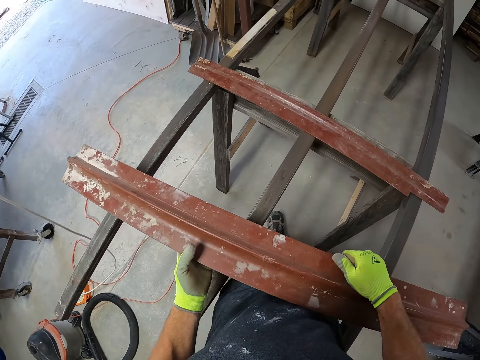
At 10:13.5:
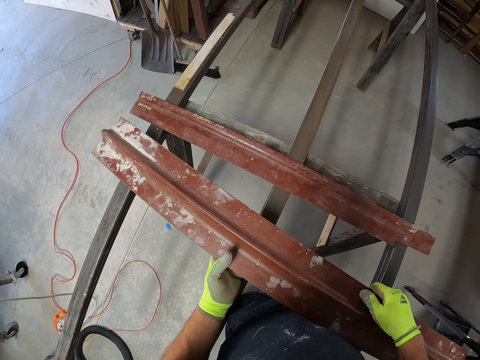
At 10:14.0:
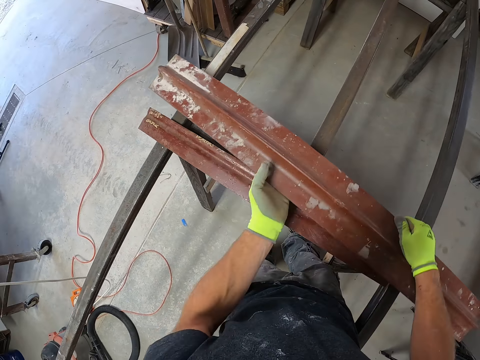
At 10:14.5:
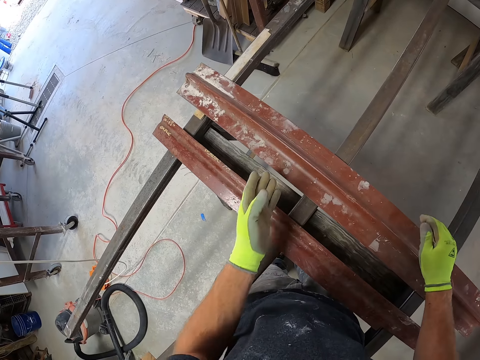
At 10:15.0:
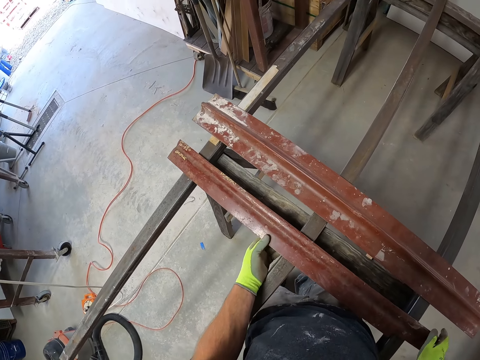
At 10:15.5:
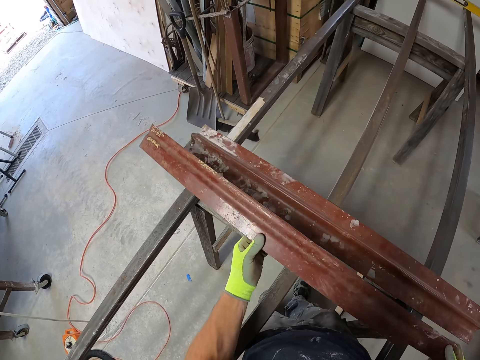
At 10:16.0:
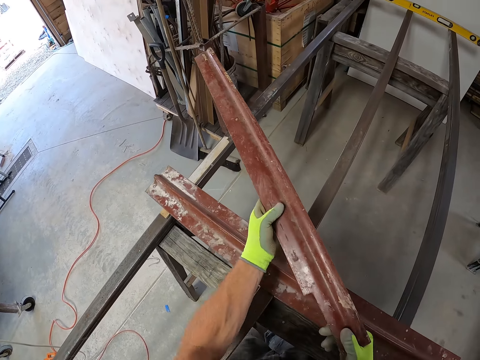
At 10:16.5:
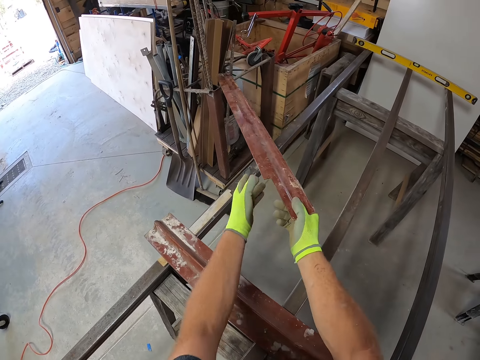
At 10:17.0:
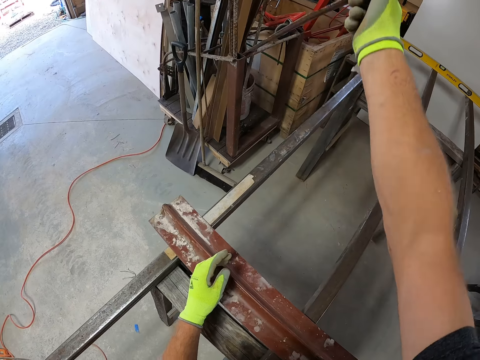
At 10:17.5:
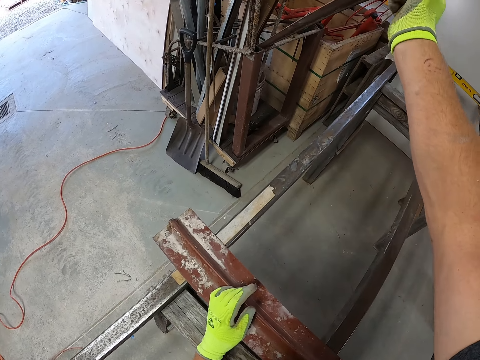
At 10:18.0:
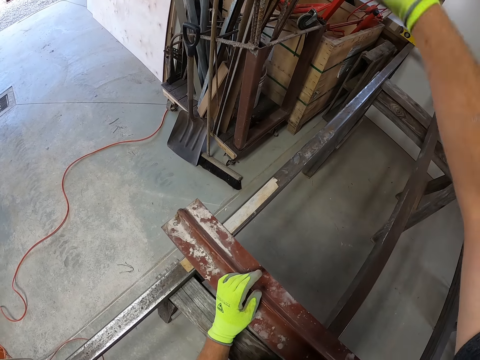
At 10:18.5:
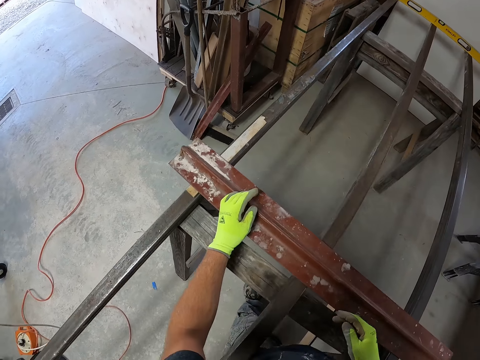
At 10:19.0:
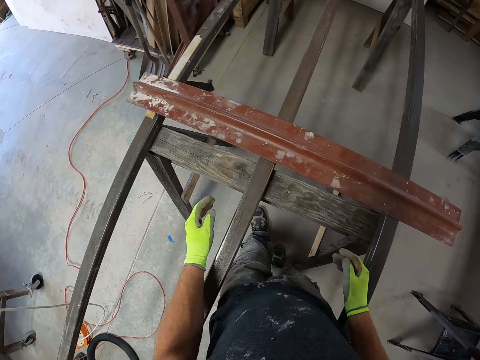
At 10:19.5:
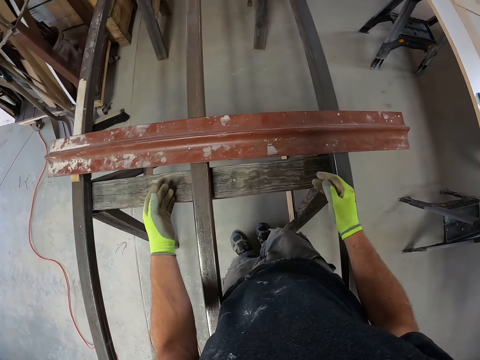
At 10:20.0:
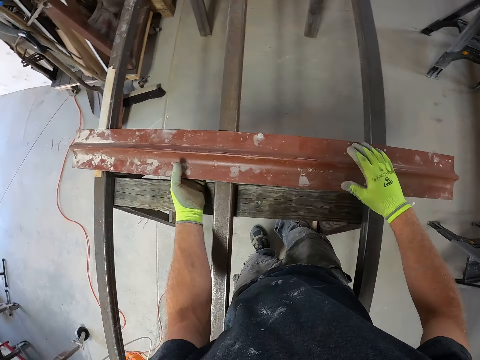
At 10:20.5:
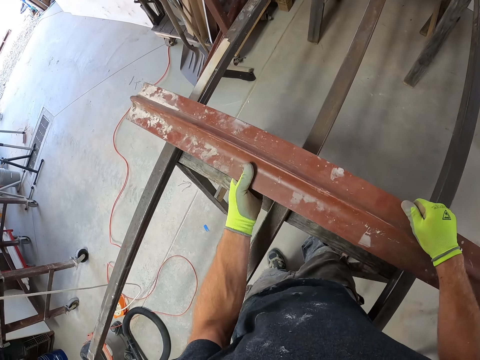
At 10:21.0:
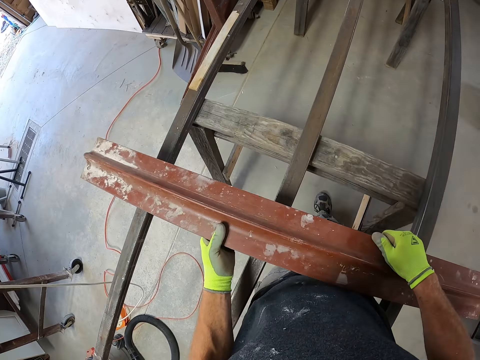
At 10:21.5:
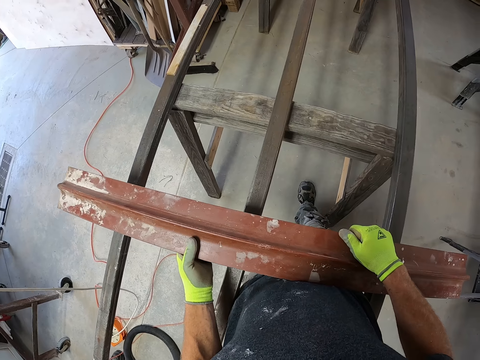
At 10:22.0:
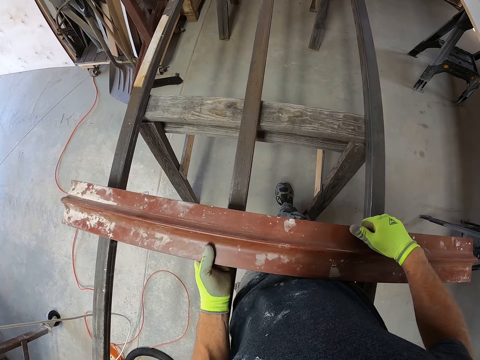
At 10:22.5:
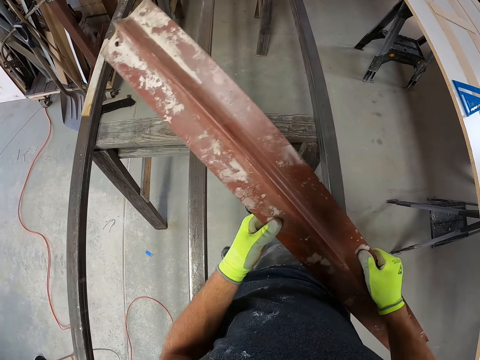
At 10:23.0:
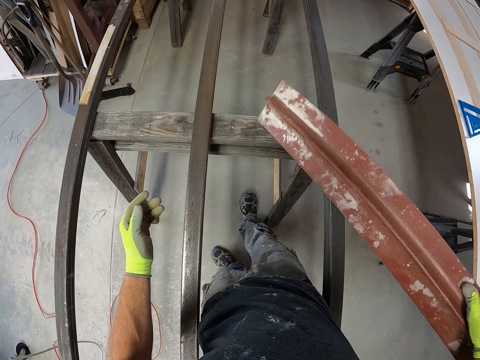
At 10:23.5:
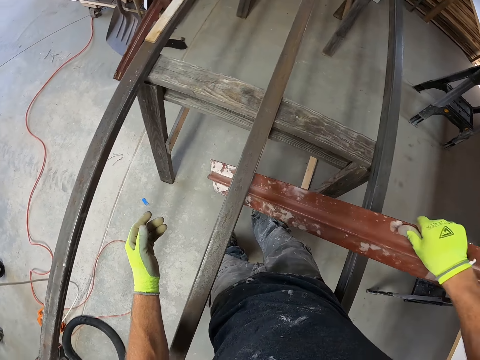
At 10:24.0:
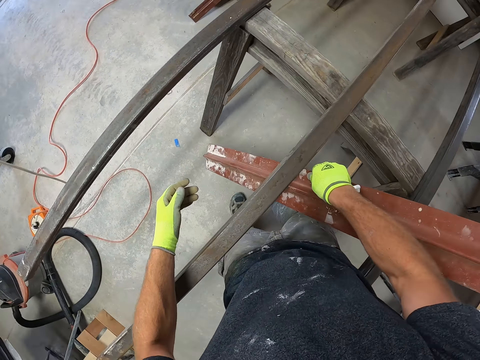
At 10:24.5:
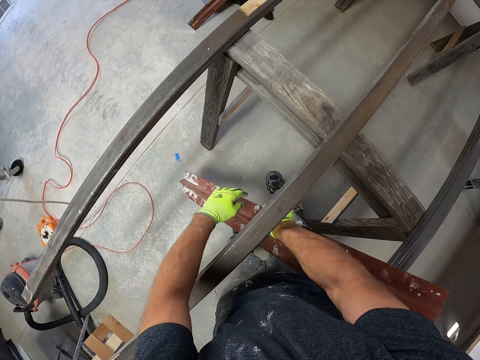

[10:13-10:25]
The camera wearer drops the zinc metal on the iron metal. They pick up the piece of metal. They hold the piece of metal with both hands. They drop the zinc metal into the rack. They throw the piece of metal beside the container. They pick up the piece of metal. They adjust the zinc metal on the iron metal. They hold the piece of metal with one hand.

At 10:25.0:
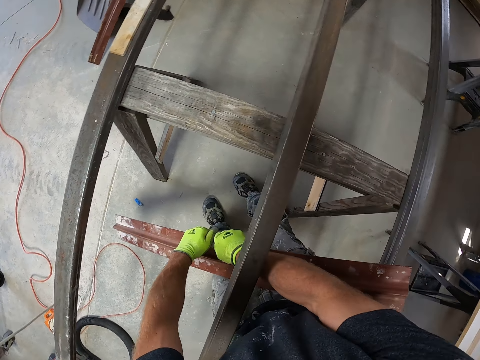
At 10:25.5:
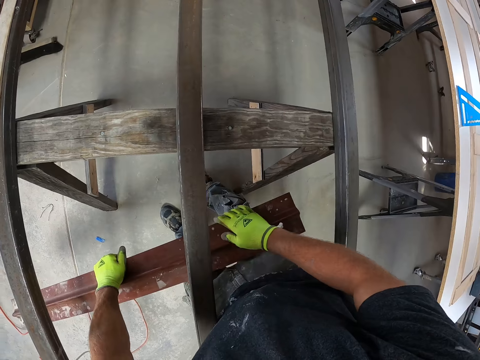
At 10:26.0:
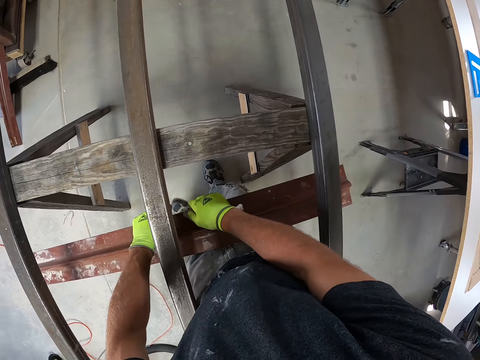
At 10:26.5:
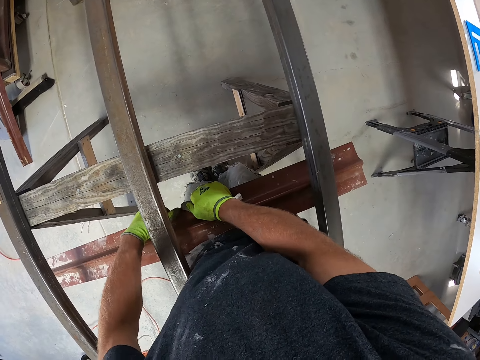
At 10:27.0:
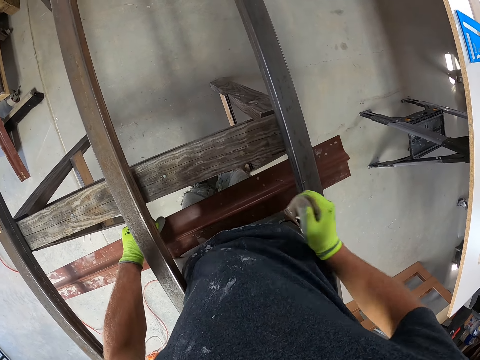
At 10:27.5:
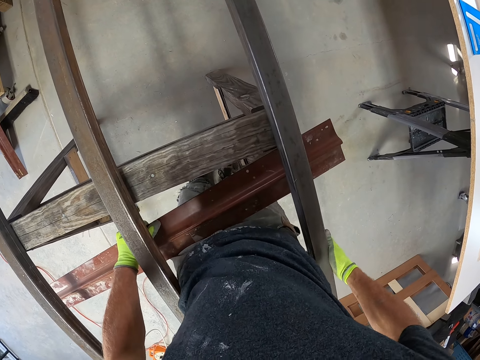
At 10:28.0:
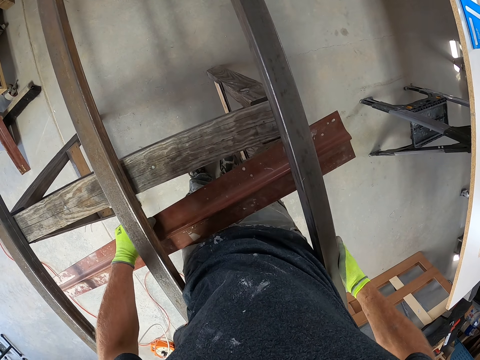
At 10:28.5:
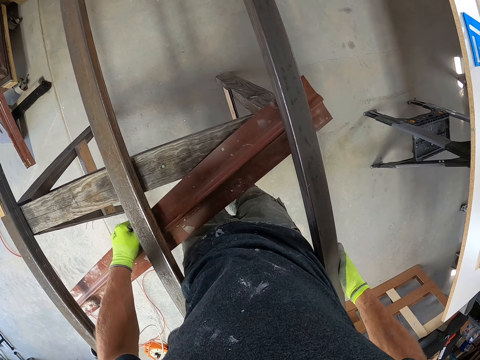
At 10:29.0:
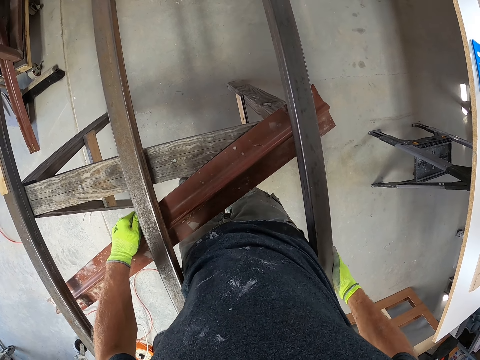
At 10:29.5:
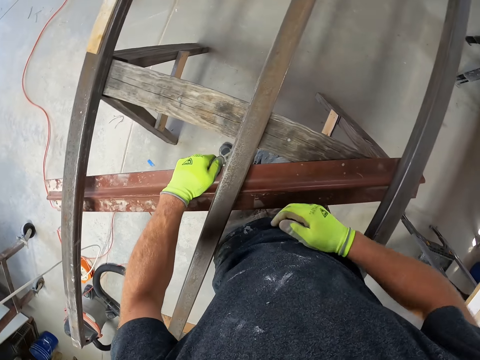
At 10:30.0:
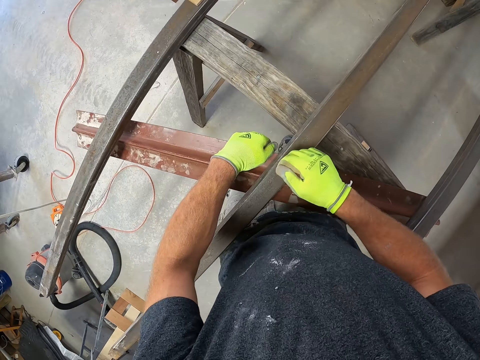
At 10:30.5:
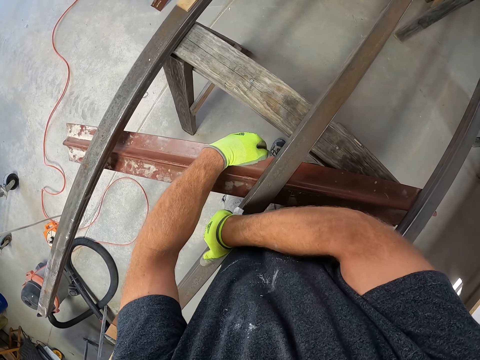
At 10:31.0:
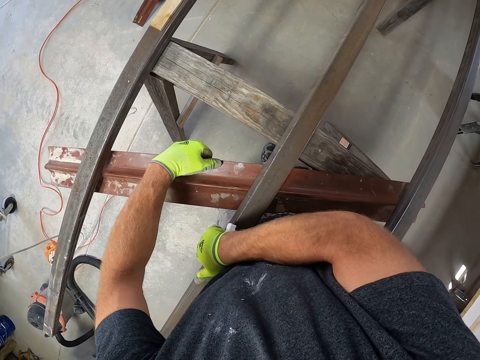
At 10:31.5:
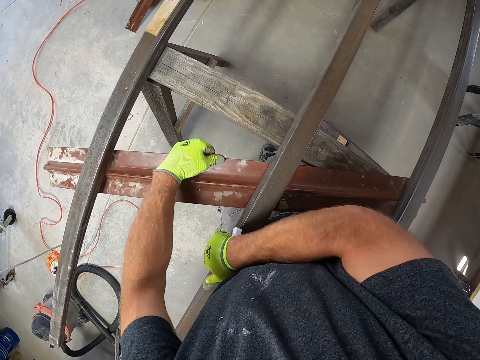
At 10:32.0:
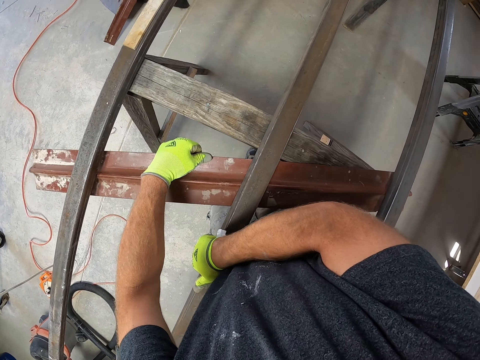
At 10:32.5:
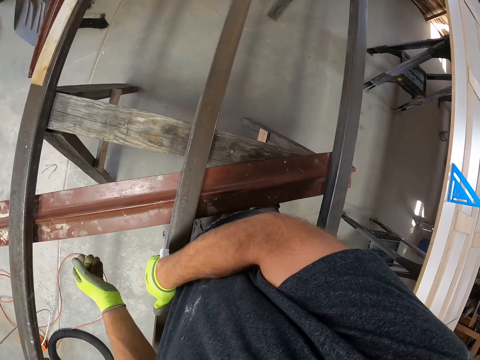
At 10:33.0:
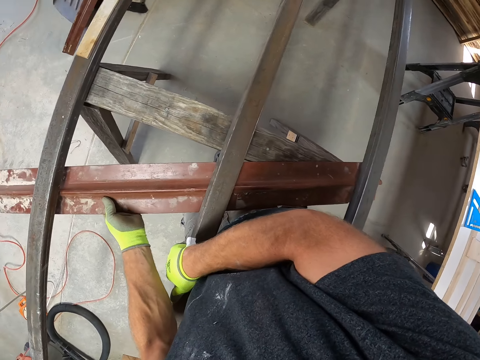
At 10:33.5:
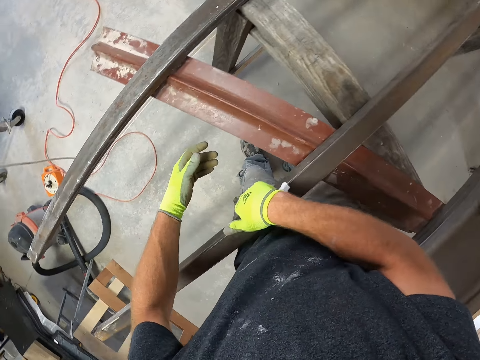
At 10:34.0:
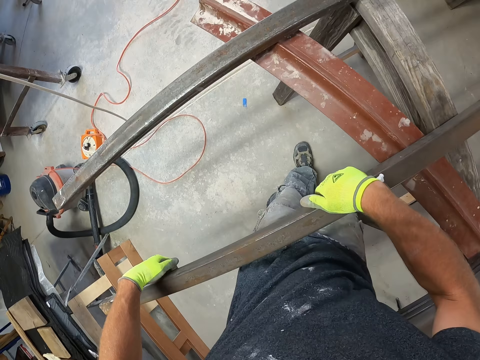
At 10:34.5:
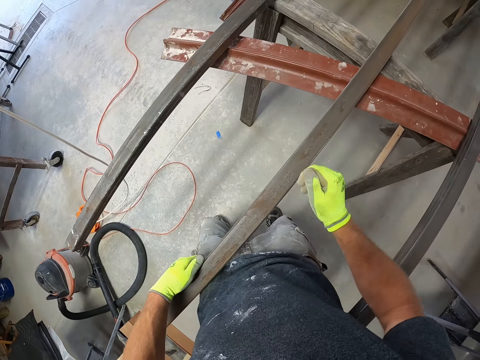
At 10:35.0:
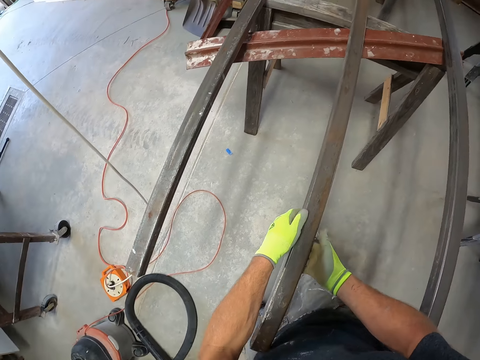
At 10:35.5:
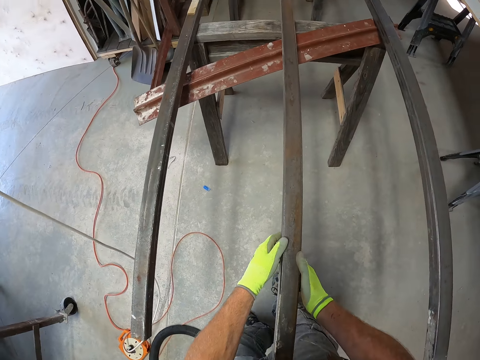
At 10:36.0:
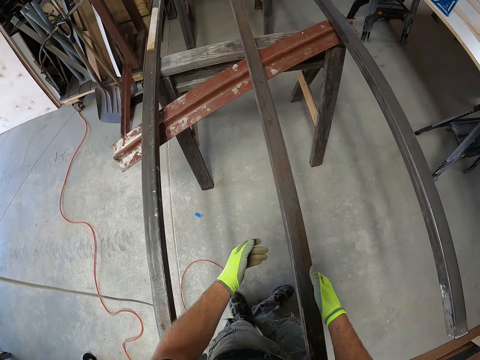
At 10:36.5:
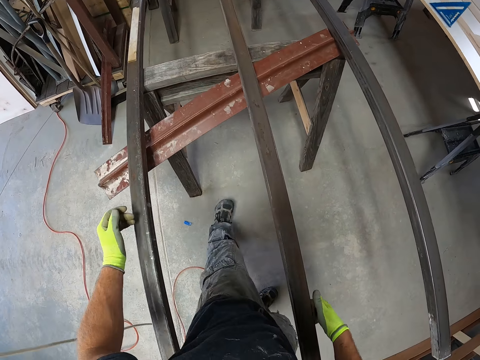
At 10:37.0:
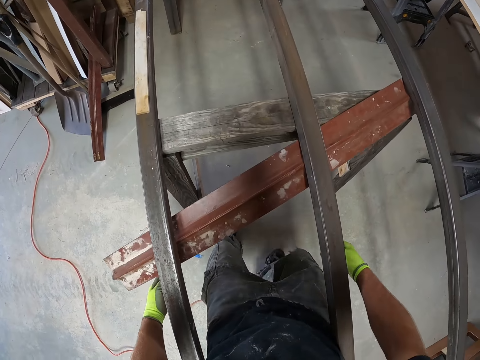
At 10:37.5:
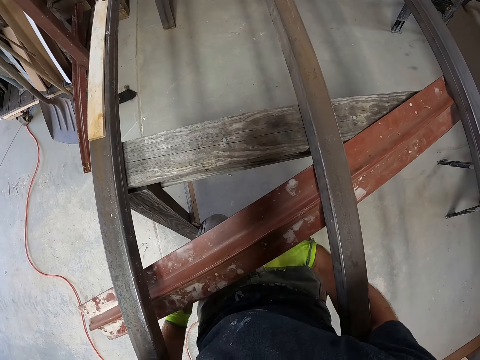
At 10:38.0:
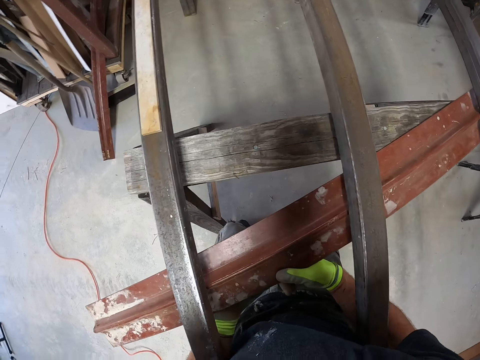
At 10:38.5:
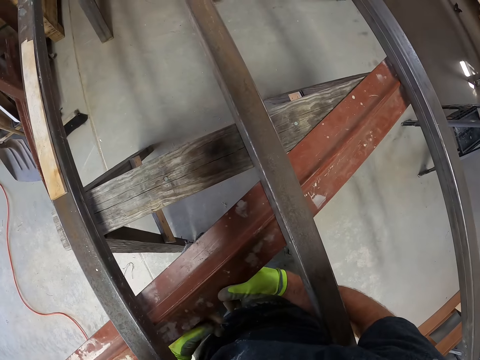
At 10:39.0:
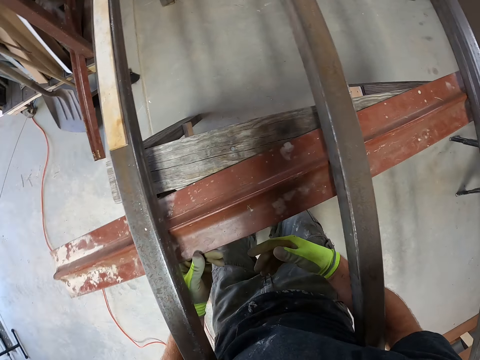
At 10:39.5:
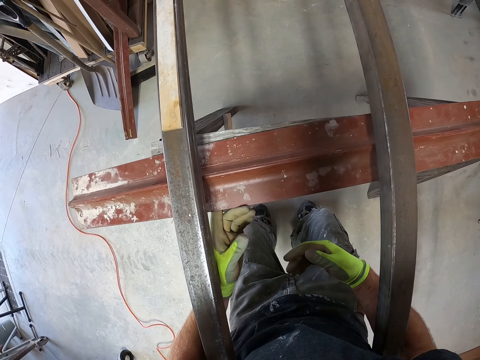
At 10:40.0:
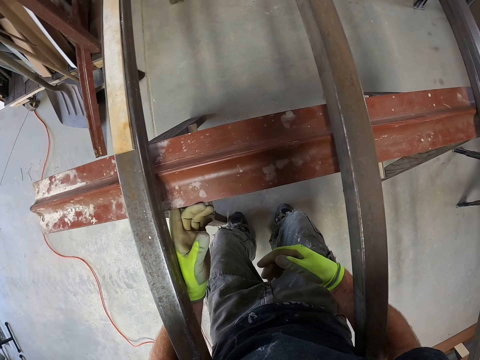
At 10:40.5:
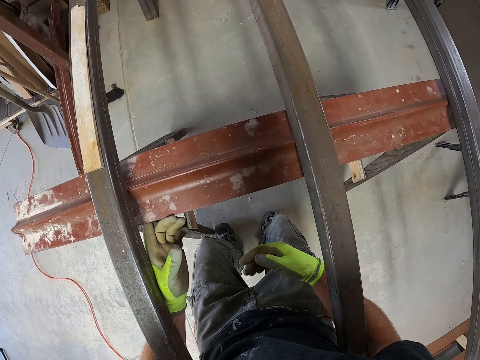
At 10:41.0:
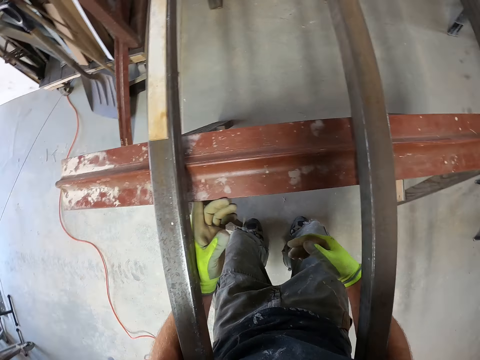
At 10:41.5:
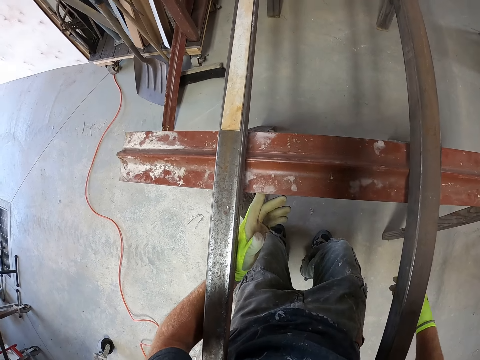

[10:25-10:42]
The camera wearer holds the piece of metal with the other hand. They hold the piece of metal against the metal rod. They lift the metal rod. They put the metal piece under the metal rod. They lift the metal rod. They push the metal piece under the metal rod. They move beside the metal rod. They hold the metal rod. They push the metal piece under the metal rod. They place the zinc metal under the iron metal.
